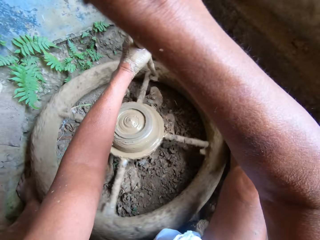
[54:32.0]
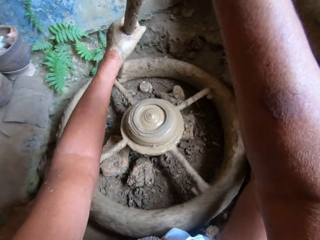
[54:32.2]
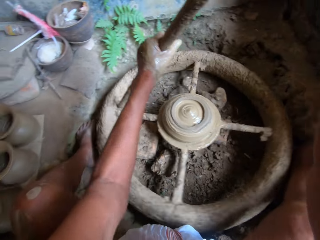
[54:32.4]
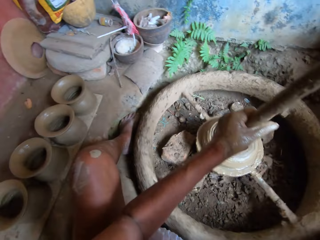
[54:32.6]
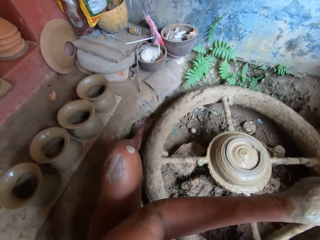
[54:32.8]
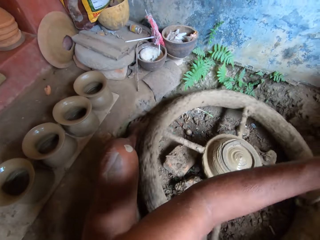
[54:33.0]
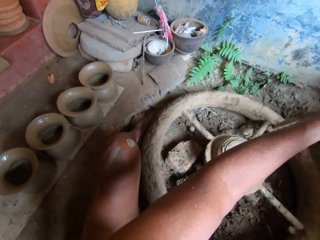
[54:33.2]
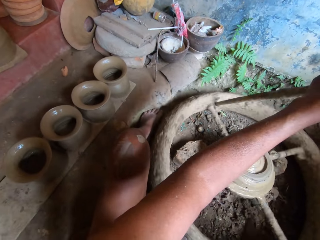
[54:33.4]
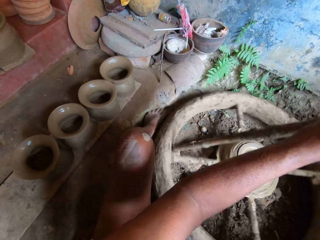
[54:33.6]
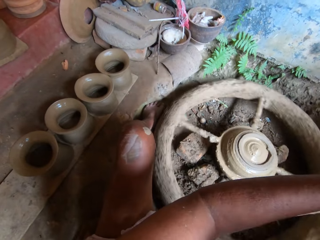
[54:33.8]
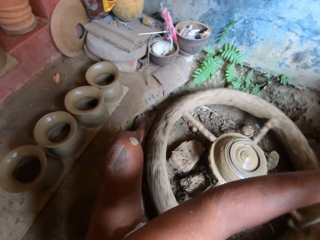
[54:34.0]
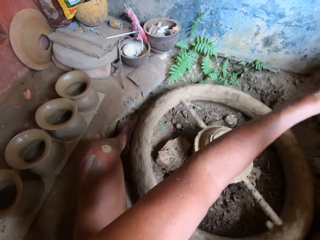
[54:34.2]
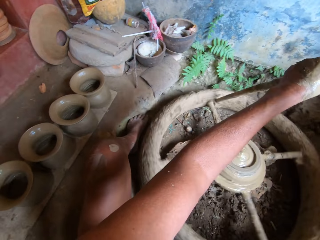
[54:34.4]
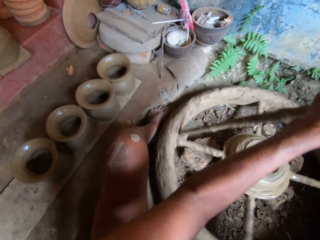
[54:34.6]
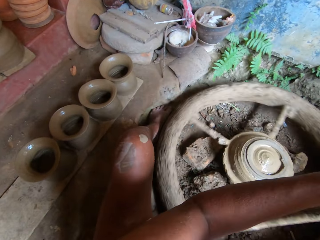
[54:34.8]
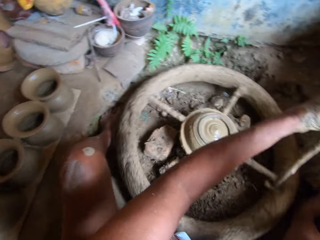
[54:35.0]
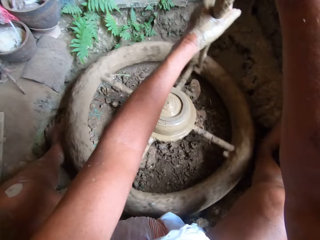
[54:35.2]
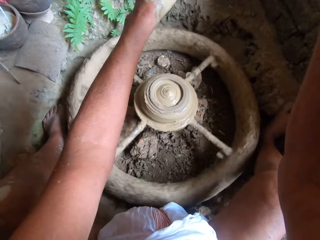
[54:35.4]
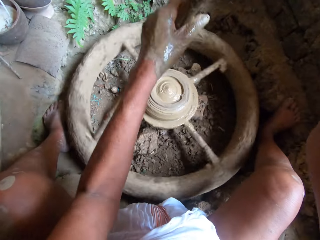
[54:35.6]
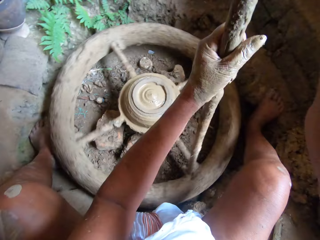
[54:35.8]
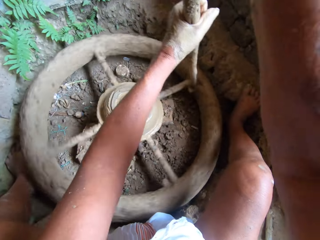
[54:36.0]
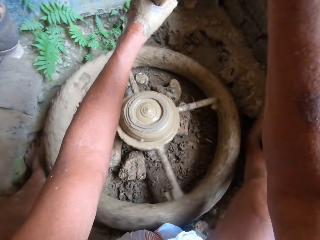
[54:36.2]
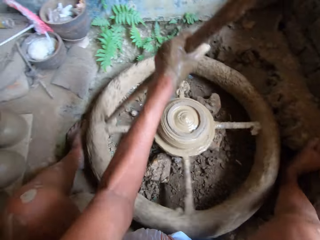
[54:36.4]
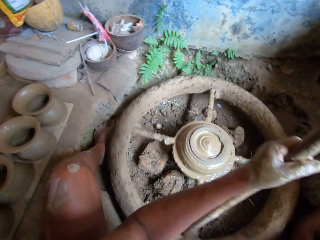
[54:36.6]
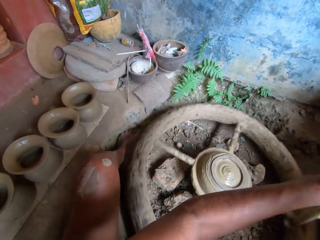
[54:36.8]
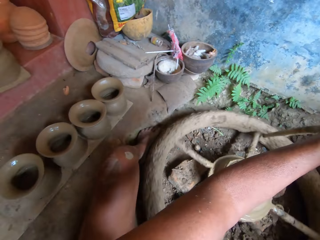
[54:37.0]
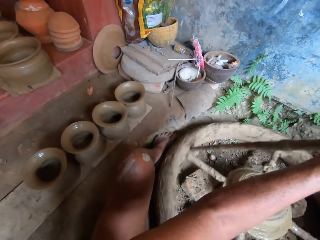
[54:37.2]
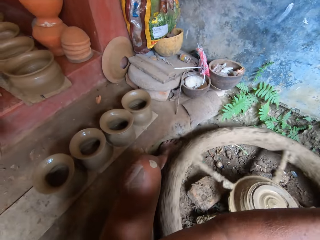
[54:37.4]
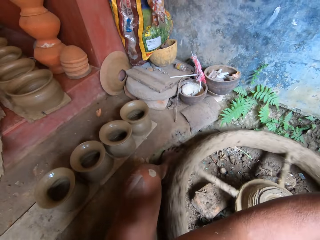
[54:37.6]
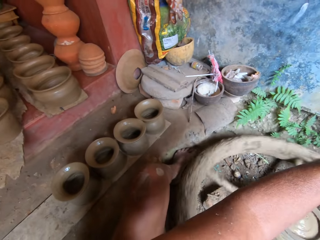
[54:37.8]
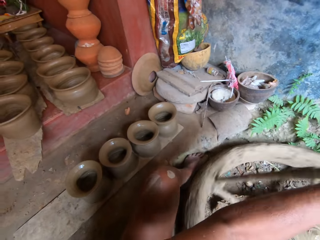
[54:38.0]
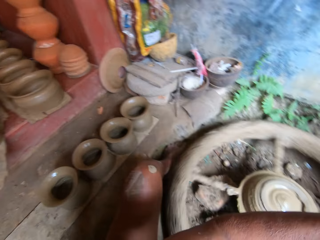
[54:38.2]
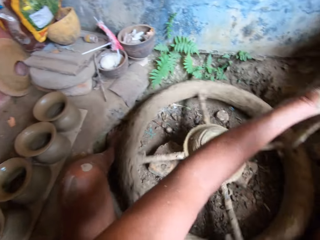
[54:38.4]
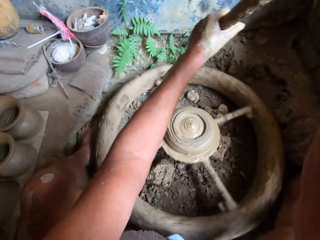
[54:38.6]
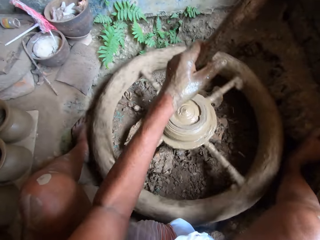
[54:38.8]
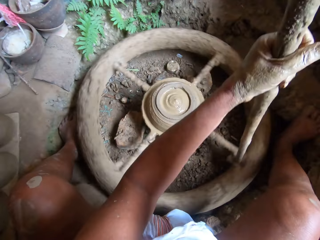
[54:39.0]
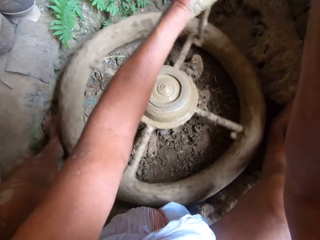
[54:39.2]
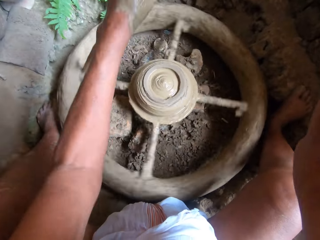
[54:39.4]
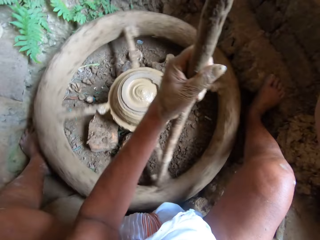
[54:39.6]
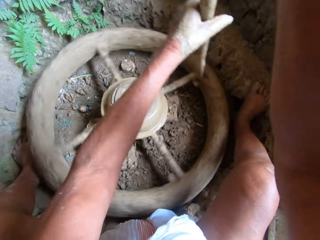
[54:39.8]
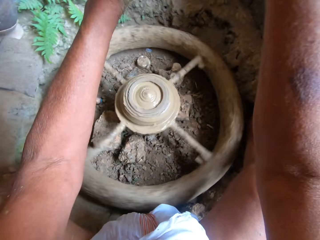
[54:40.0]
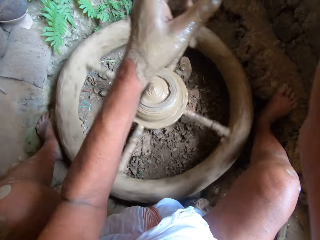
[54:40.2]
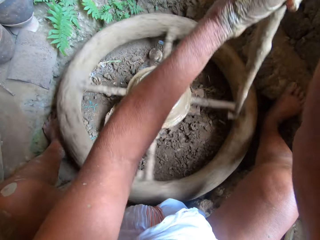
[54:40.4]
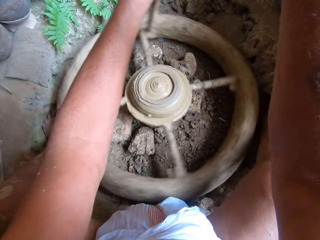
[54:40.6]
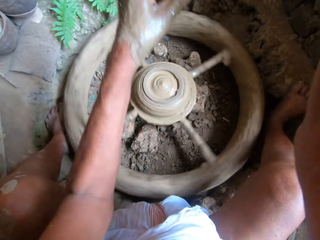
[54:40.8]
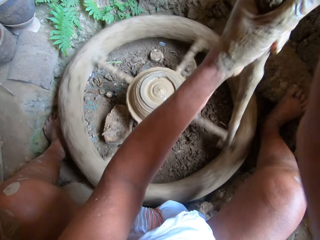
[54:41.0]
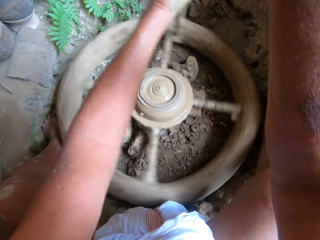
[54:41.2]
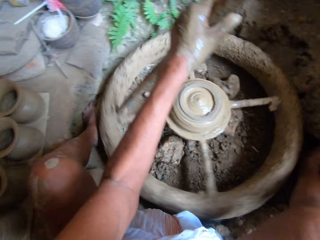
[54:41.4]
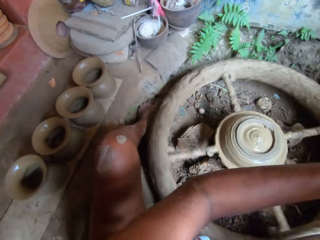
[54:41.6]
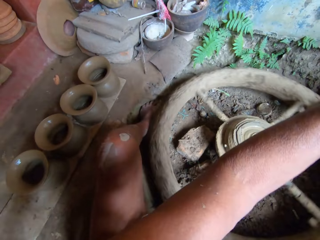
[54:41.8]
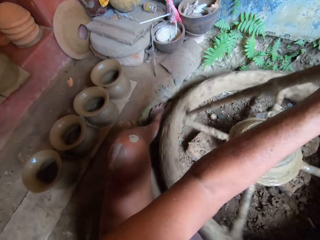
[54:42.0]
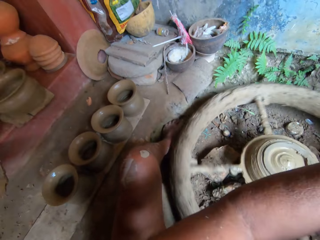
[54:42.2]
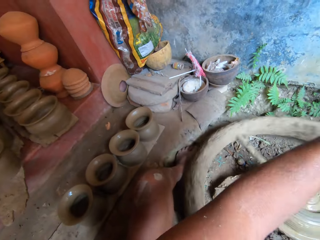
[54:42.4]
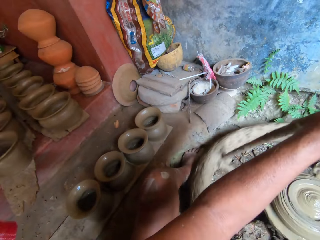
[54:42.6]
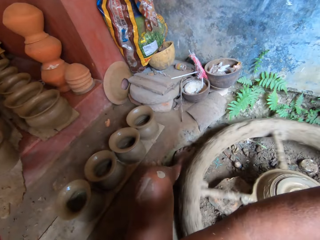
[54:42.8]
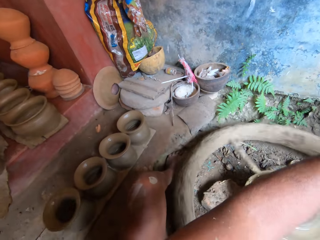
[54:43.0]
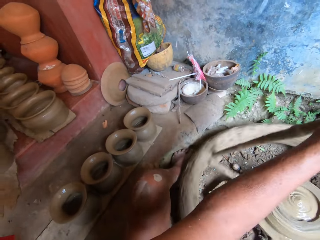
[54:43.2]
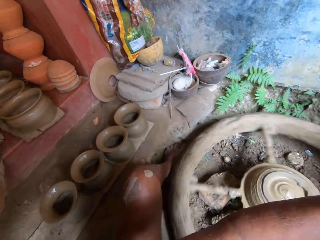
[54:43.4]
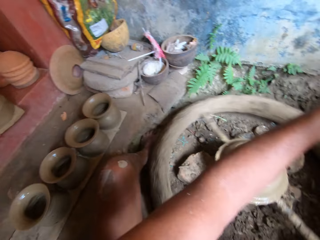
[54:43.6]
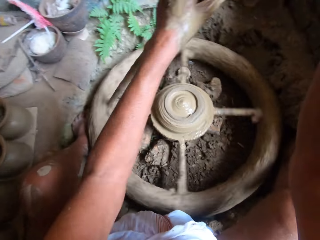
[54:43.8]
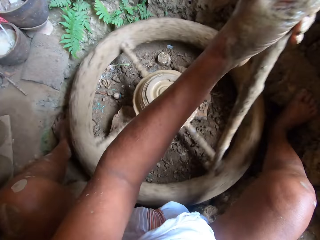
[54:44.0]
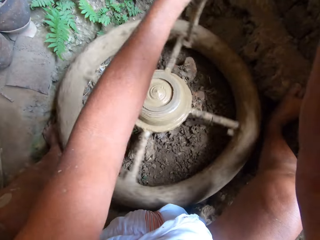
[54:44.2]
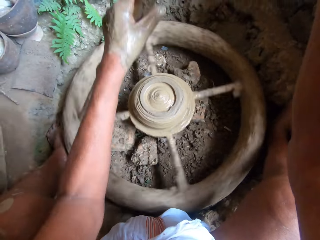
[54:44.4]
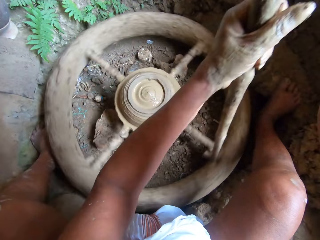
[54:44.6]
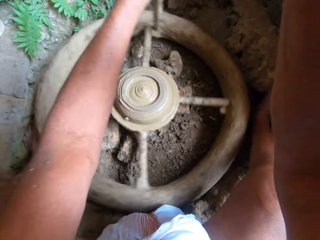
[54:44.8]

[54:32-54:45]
The camera wearer looks sideways. They rotate the moulding machine with the stick in both hands.

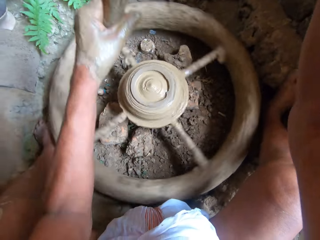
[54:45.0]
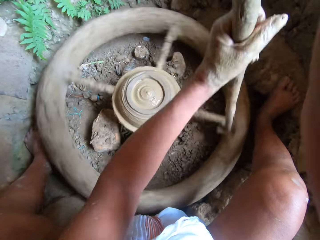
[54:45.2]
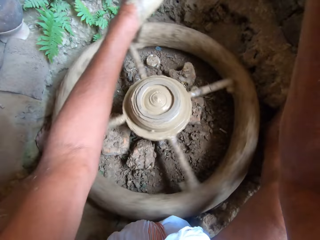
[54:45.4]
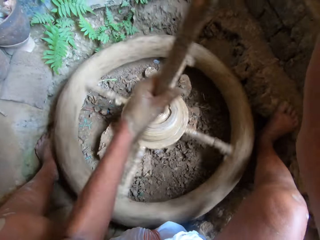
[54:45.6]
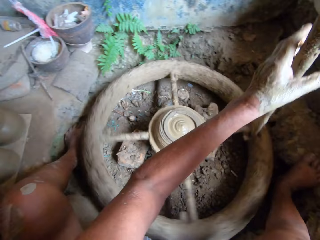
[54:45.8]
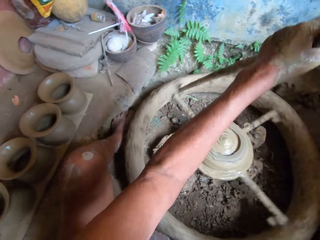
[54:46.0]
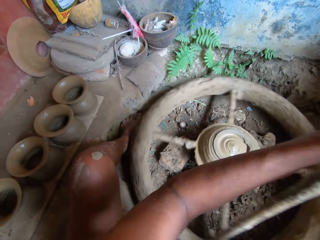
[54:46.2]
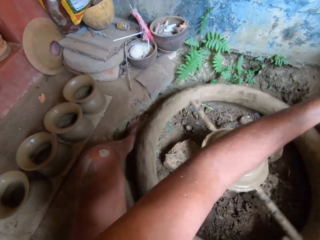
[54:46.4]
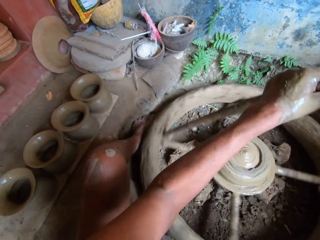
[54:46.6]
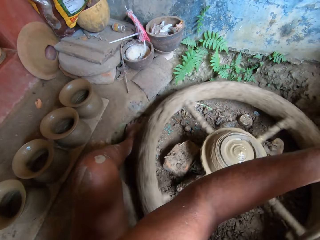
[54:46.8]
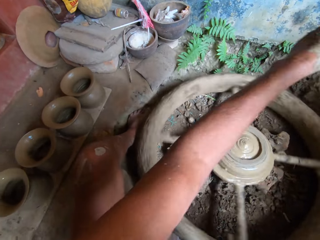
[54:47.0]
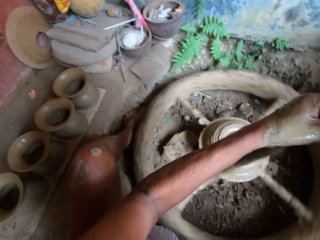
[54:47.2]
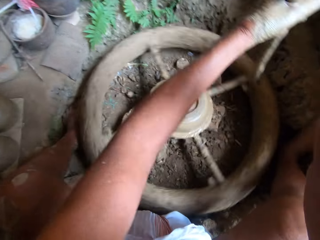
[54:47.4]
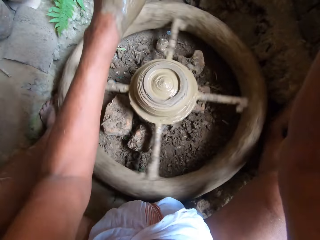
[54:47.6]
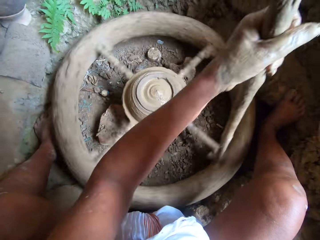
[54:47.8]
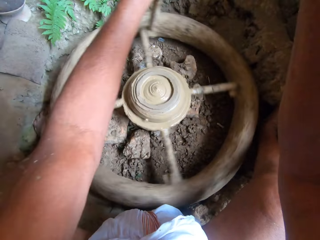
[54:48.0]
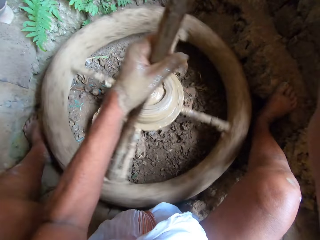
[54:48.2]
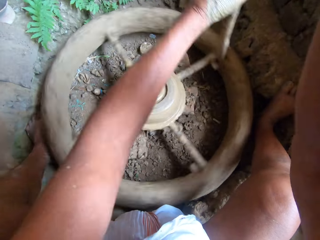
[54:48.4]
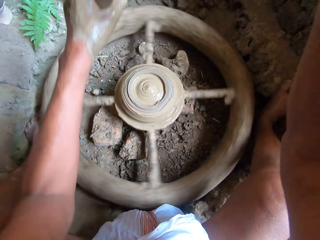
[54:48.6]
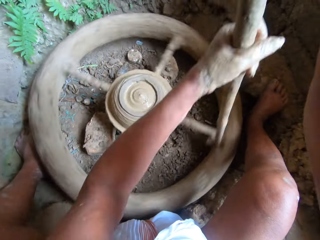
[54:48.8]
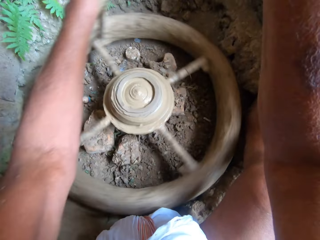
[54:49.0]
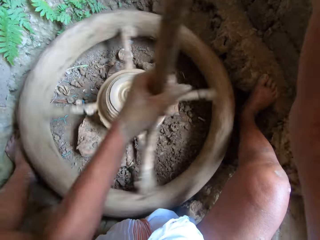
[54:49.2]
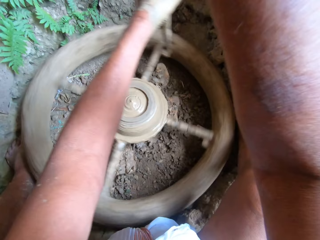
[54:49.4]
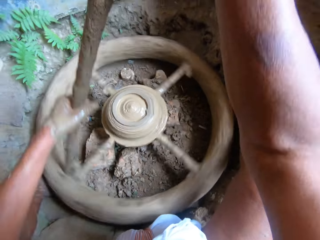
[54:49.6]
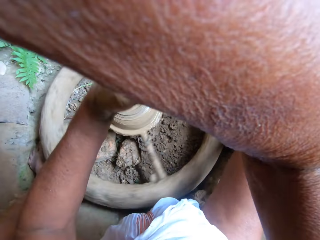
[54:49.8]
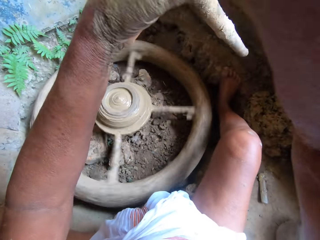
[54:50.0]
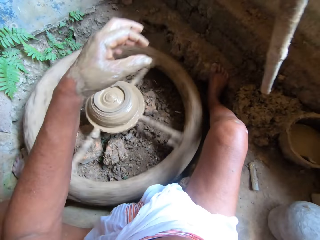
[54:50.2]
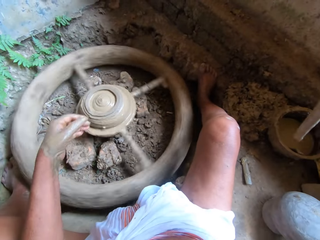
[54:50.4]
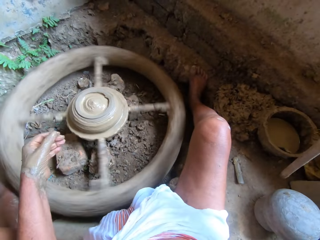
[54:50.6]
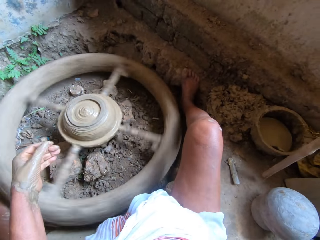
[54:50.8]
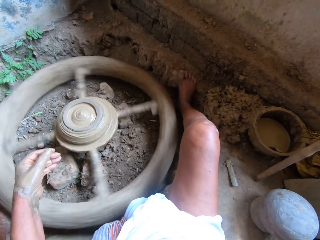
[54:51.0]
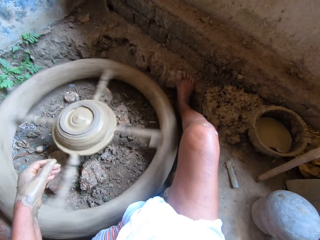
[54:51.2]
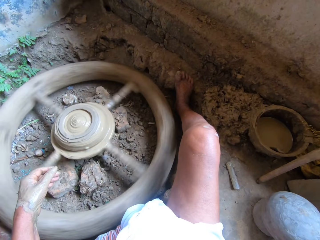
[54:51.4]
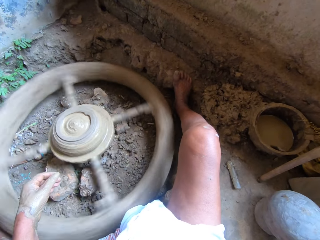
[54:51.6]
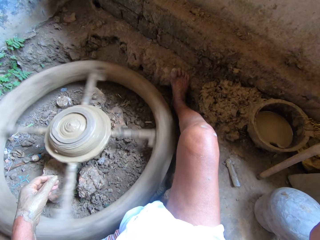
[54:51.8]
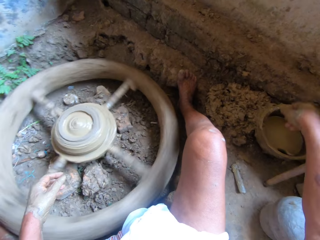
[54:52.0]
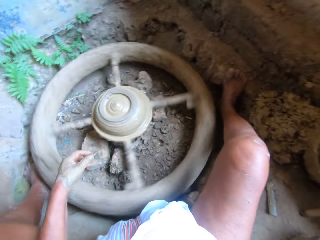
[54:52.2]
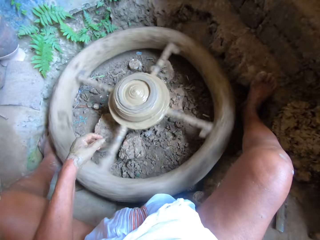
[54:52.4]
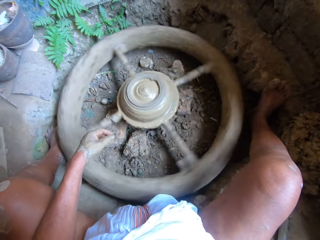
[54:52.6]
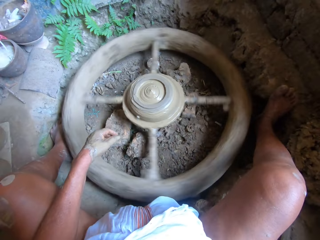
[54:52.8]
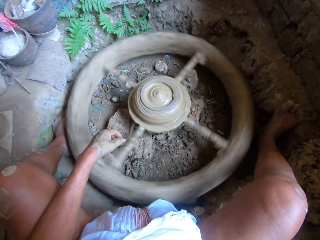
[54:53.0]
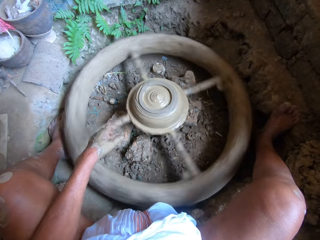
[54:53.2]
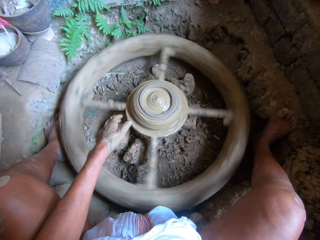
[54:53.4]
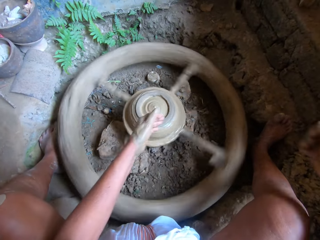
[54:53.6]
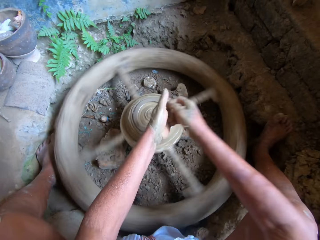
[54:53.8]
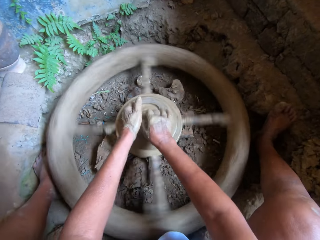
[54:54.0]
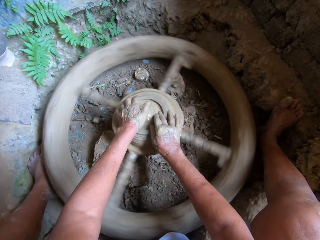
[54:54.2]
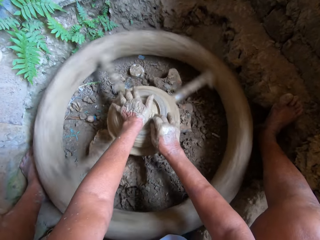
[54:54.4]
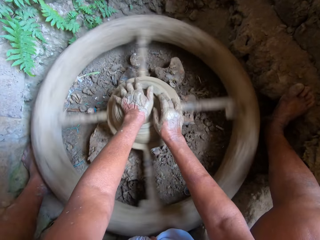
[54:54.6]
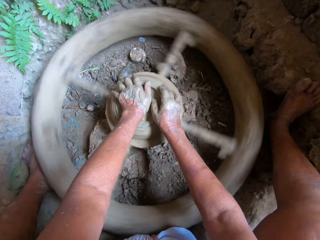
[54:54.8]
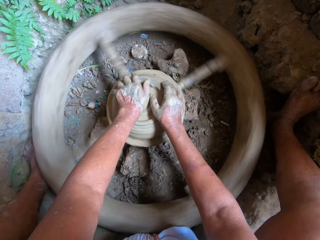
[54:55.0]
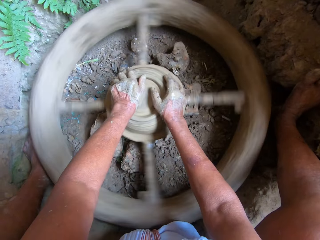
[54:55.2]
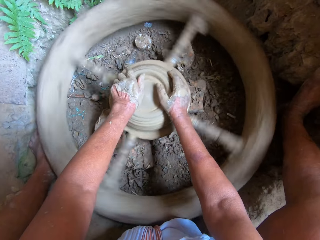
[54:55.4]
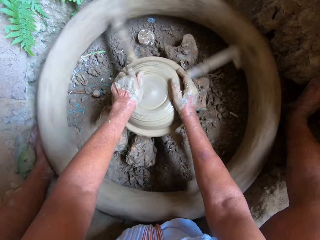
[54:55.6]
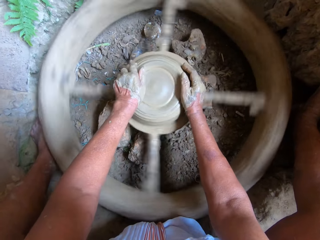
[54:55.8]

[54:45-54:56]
The camera wearer looks sideways. He removes the stick from the moulding machine with both hands. He places the stick on the ground on the right side with his right hand. He dips his right hand inside the bowl of water on the ground. He moulds clay on the pottery wheel with his hands.
